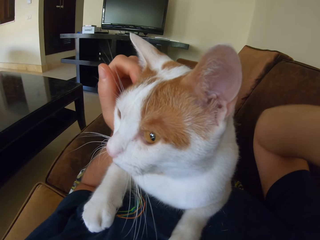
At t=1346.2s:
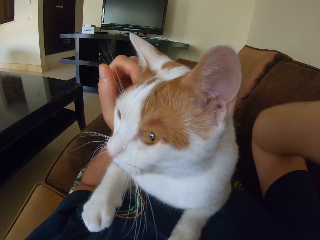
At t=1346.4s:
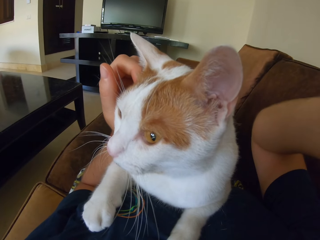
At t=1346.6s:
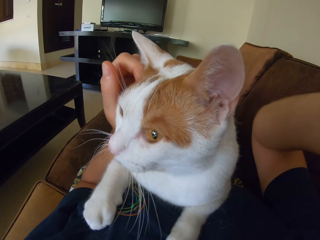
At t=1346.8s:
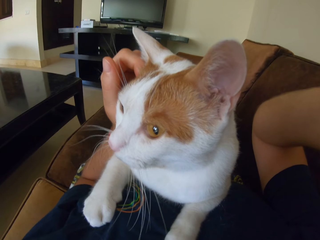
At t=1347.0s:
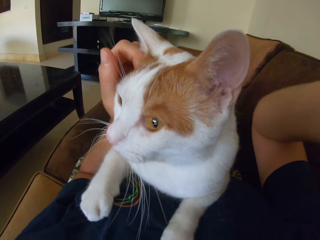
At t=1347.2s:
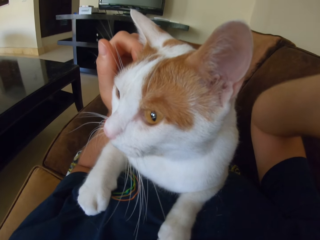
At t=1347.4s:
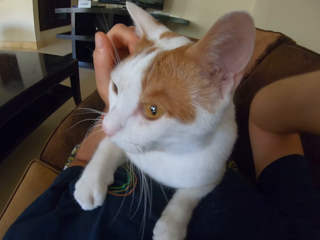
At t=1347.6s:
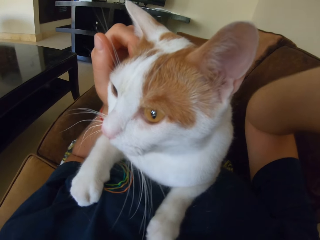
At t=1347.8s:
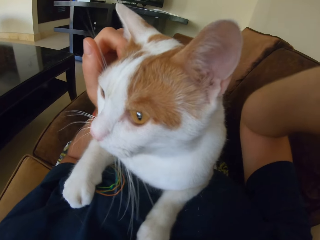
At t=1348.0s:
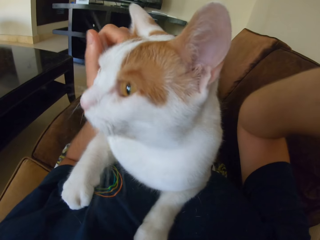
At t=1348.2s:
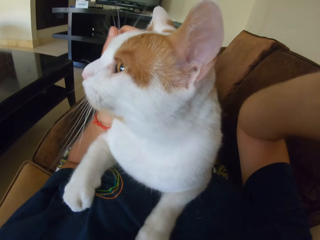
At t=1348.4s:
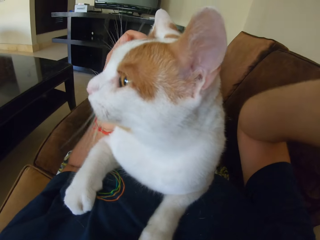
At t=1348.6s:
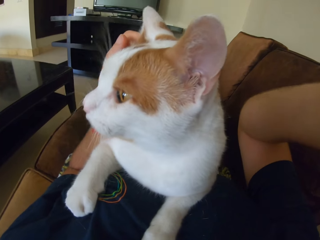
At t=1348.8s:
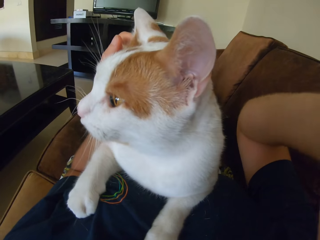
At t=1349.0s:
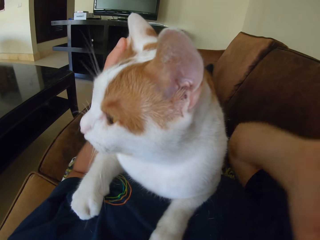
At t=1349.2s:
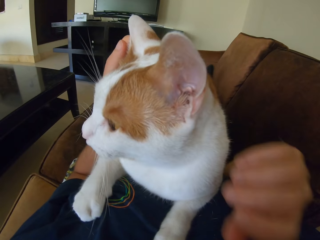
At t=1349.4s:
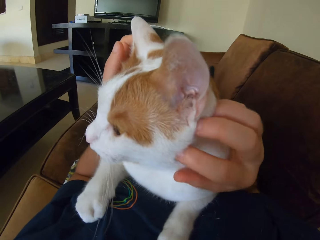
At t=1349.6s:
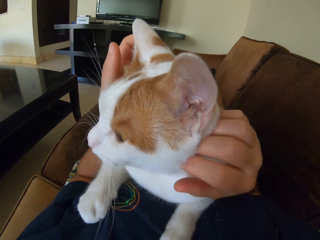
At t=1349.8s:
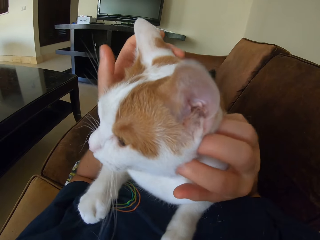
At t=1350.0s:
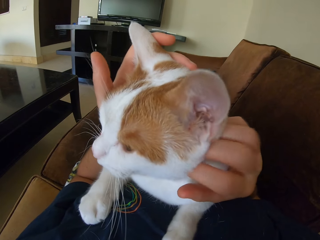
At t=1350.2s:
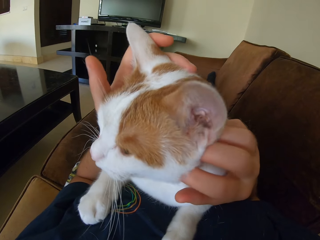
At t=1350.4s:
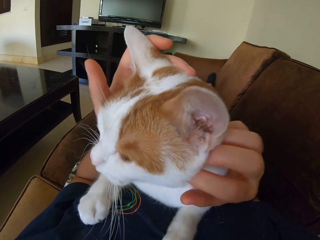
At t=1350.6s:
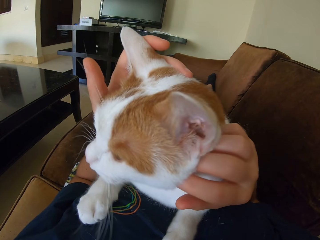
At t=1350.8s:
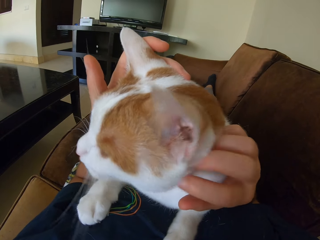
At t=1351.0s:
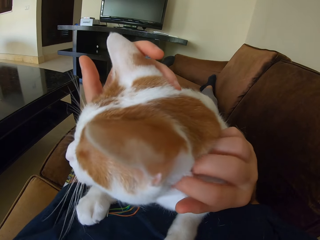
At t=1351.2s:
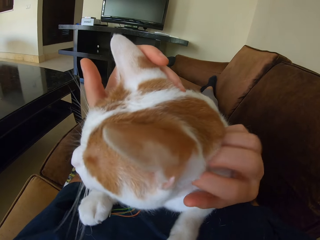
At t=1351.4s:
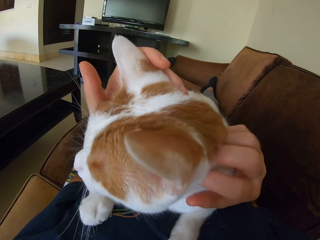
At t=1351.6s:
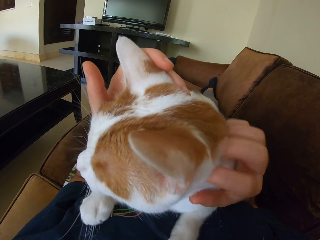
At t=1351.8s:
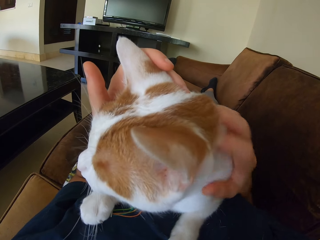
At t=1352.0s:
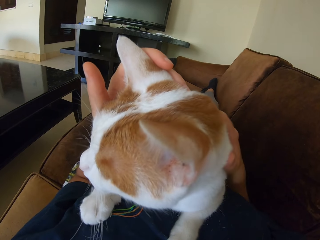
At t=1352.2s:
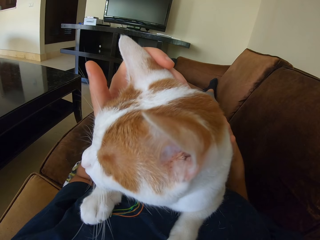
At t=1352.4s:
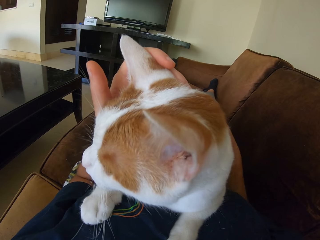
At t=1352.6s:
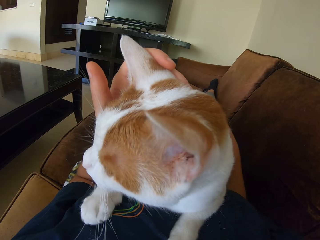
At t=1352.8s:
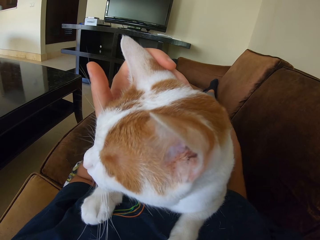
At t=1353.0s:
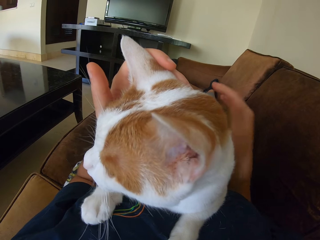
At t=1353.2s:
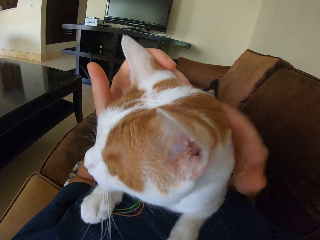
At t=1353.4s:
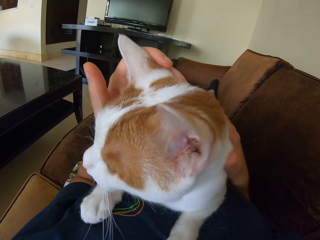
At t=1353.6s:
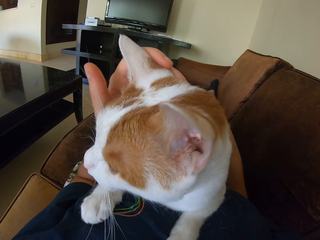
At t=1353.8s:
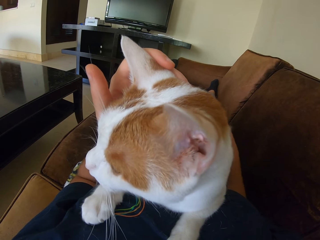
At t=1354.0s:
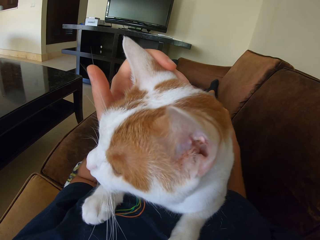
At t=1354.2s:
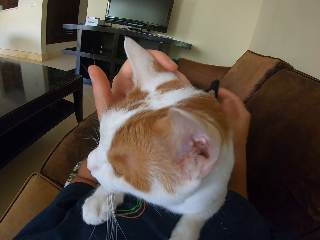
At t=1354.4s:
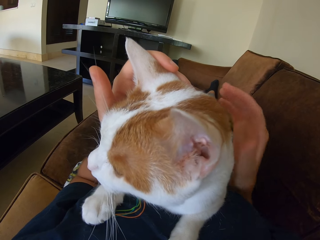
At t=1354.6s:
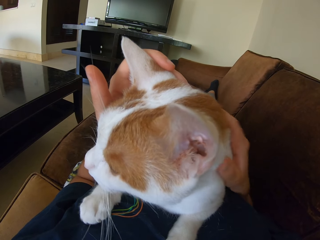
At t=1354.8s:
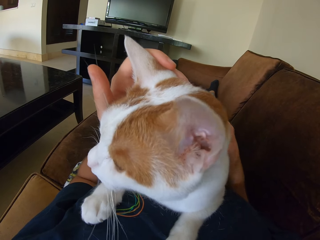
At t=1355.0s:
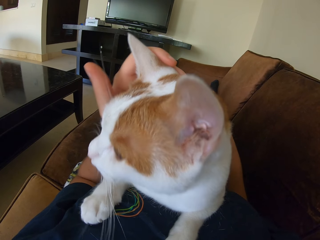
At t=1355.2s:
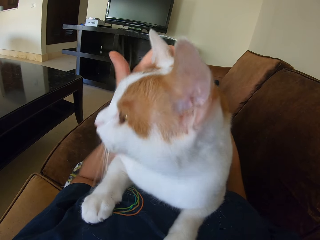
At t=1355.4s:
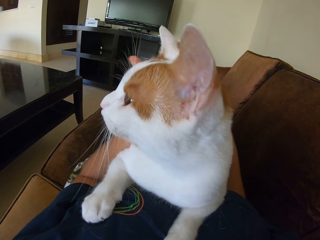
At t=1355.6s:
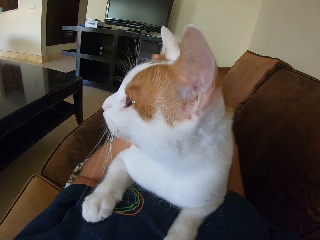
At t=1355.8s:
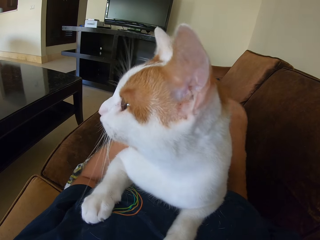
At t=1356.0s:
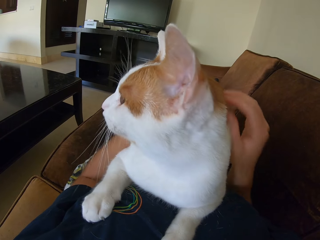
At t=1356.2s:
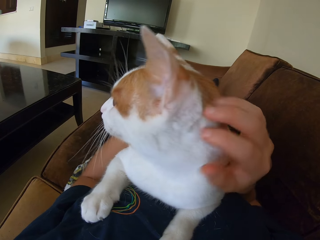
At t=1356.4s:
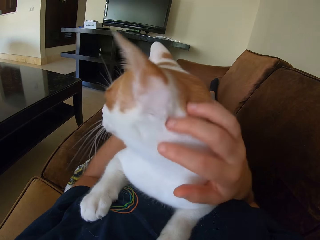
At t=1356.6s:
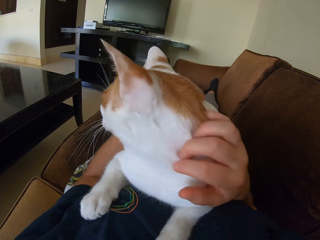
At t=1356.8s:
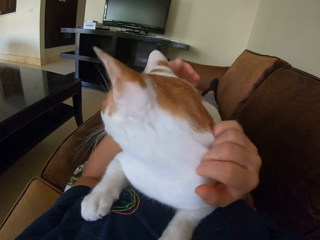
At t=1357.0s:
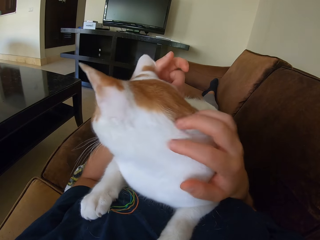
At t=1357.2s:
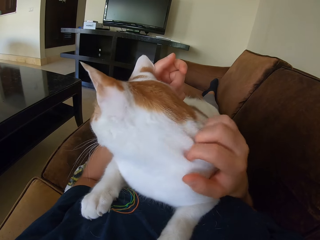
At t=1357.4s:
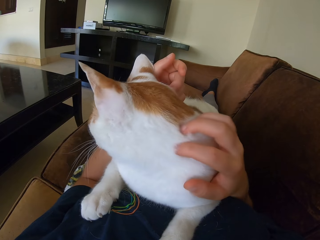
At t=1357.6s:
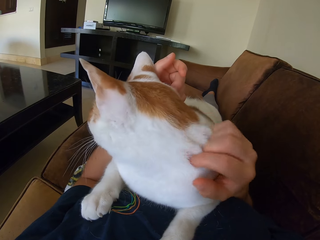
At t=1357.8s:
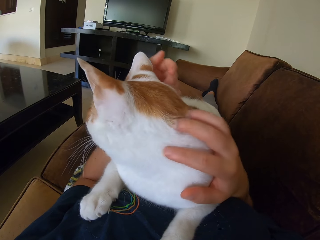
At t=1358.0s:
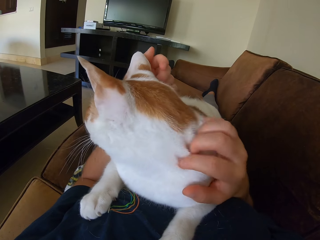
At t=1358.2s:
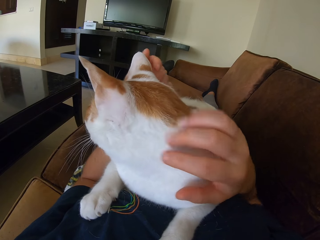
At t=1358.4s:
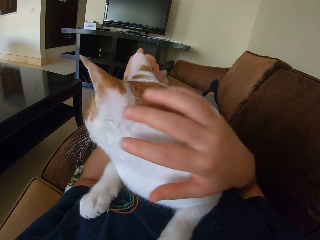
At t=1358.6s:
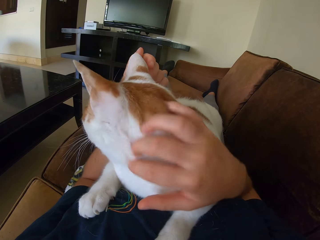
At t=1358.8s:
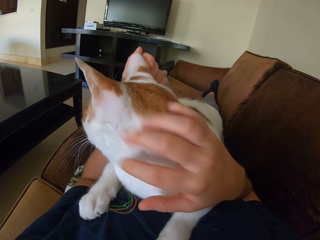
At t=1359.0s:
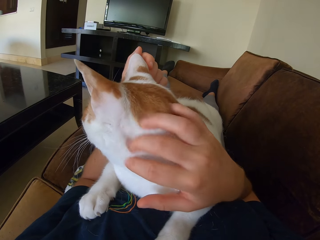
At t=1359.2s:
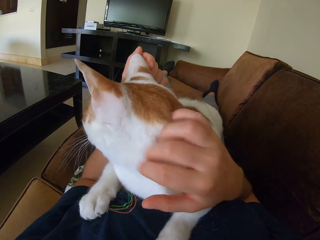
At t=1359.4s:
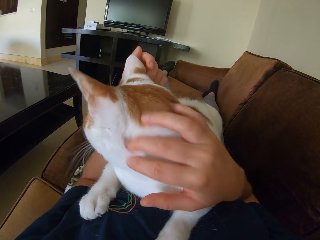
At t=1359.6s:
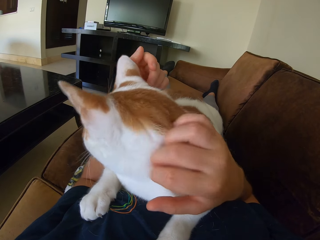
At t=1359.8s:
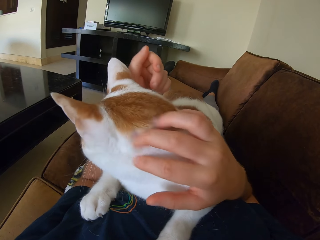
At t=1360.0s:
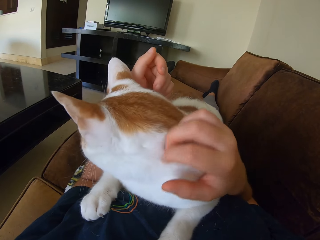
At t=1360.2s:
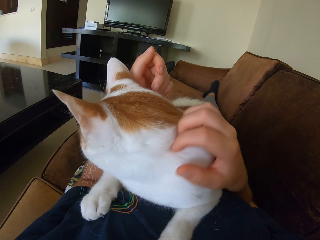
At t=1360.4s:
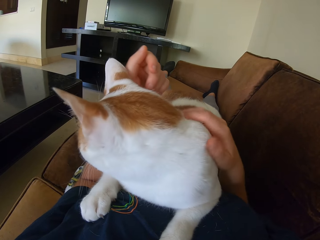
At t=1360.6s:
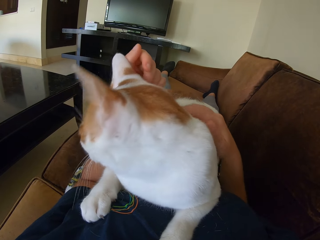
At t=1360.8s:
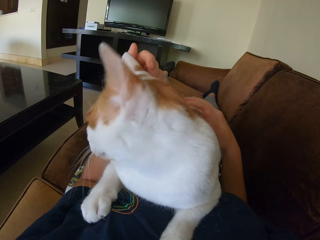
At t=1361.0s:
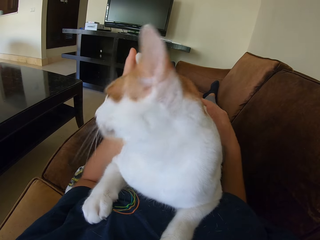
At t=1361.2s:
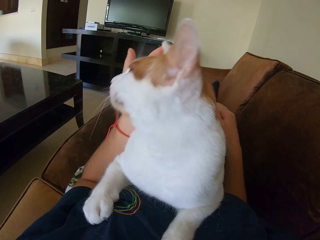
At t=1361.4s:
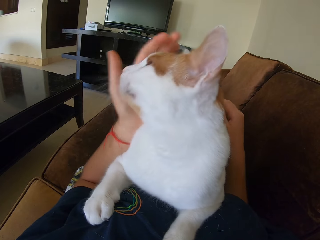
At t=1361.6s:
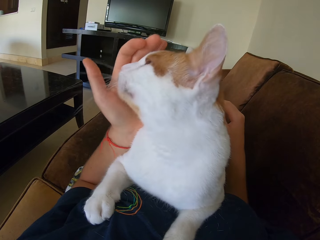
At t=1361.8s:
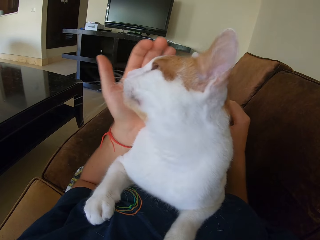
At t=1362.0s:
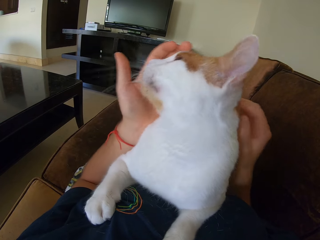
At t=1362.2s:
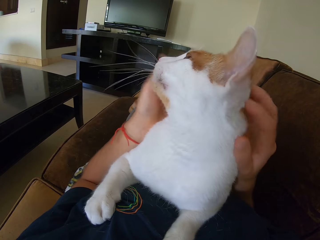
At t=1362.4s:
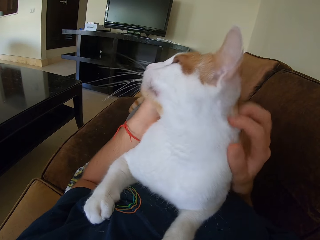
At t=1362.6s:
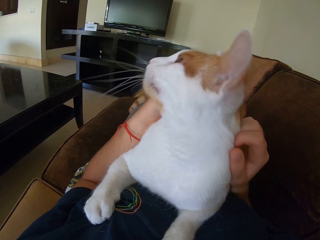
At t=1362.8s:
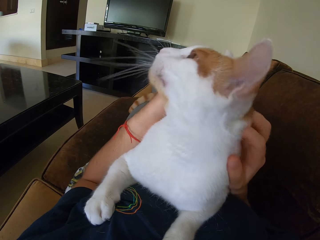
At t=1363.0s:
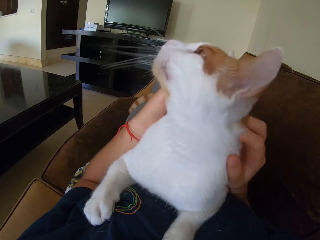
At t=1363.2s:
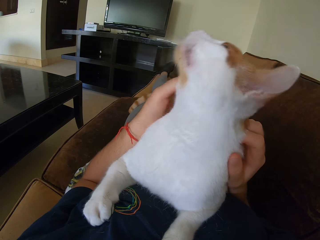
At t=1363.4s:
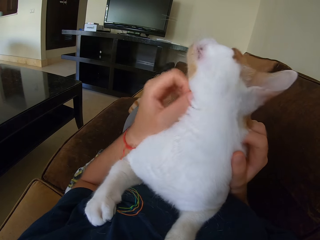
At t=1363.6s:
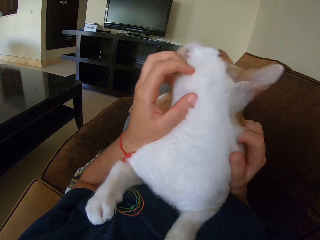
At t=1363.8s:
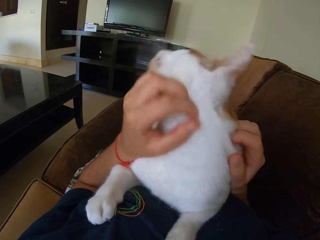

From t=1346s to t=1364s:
The camera wearer handles a camera. They touch a cat. They touch the cat repeatedly.

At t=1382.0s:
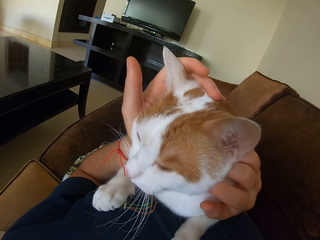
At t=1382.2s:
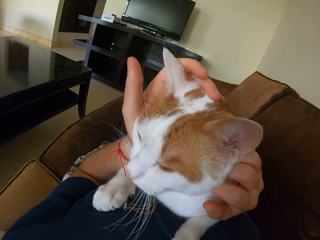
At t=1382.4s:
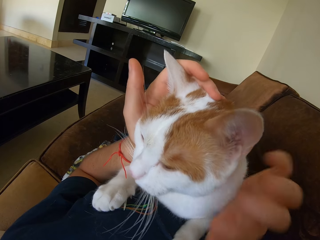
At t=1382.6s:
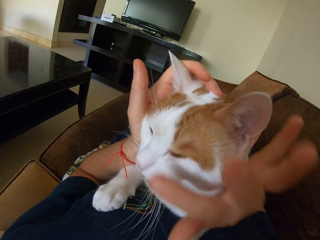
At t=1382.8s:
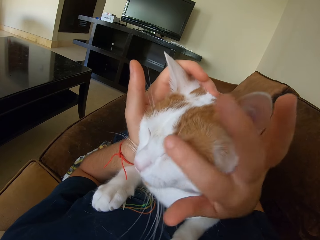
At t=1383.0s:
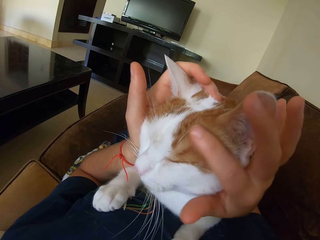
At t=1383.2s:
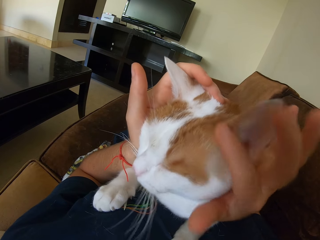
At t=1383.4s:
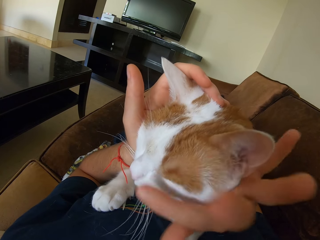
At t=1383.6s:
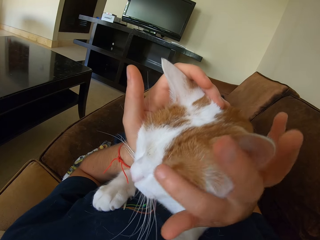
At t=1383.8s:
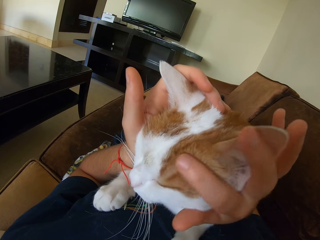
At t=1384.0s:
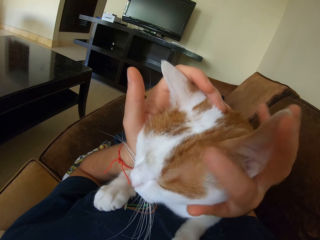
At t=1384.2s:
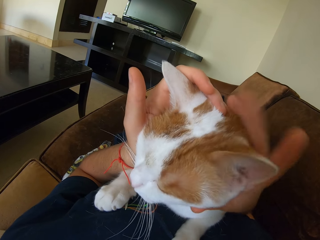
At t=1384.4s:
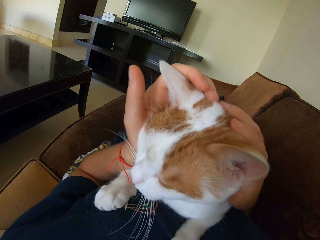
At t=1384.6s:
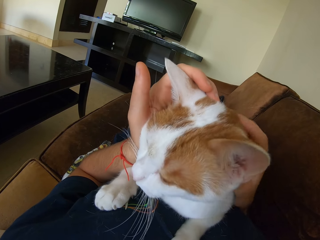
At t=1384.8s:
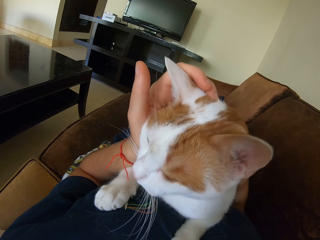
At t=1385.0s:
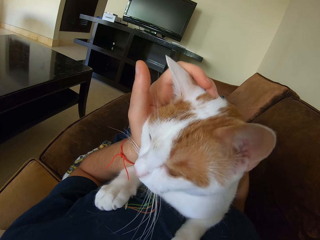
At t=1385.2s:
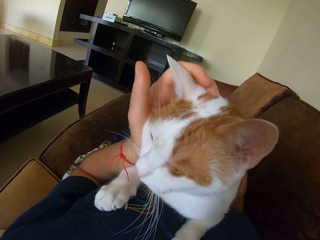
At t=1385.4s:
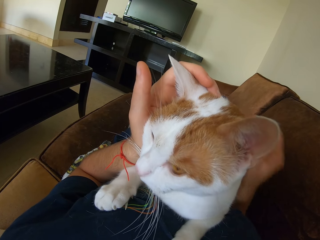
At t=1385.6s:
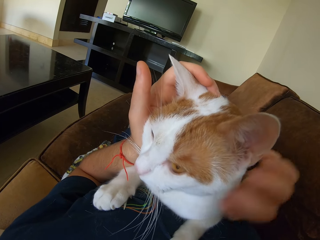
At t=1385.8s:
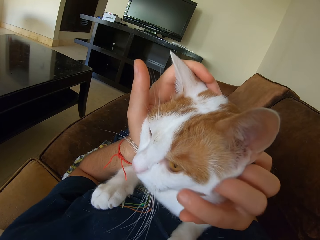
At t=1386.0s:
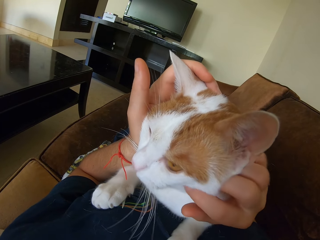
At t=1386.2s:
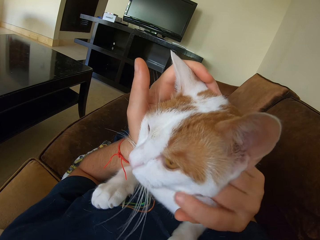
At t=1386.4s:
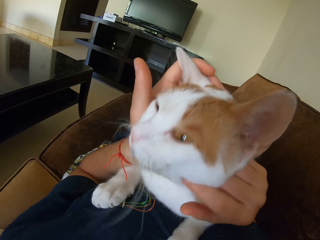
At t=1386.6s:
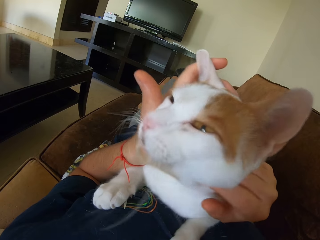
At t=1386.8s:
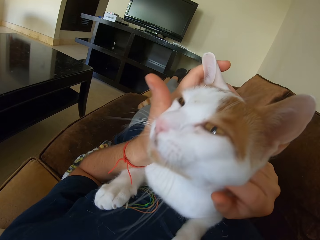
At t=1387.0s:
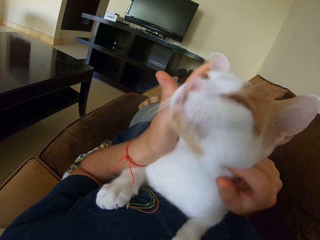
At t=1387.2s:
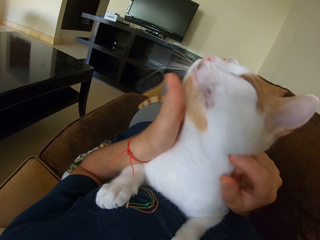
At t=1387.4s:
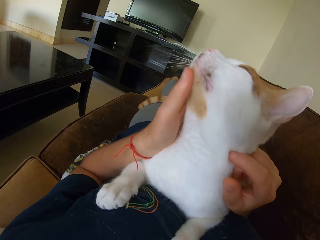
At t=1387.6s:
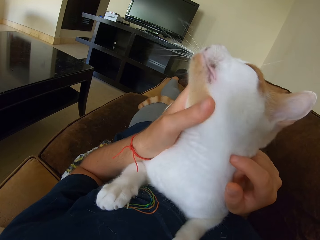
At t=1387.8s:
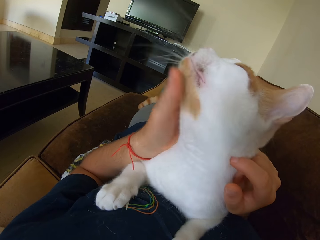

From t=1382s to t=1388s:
The camera wearer wipes a cat's face.
